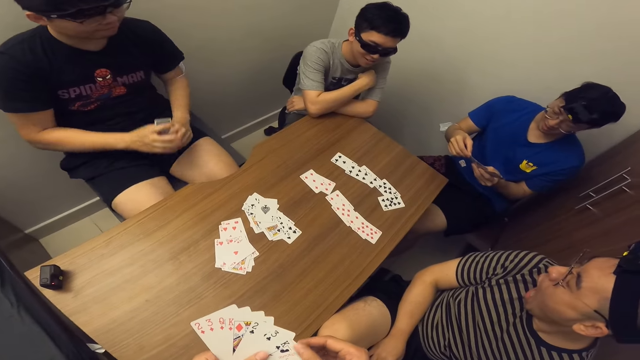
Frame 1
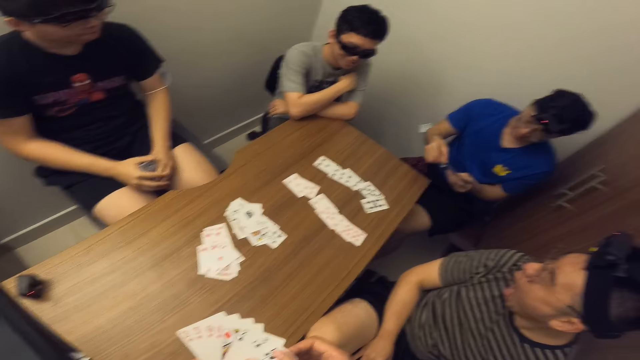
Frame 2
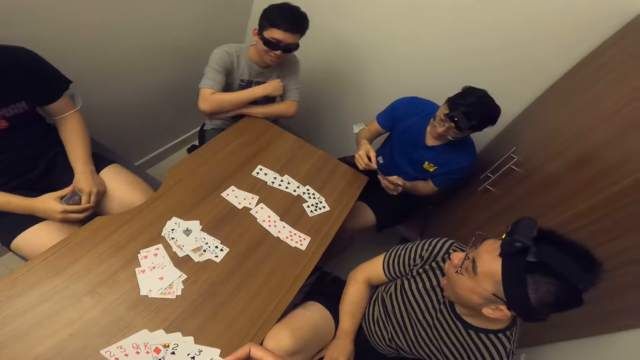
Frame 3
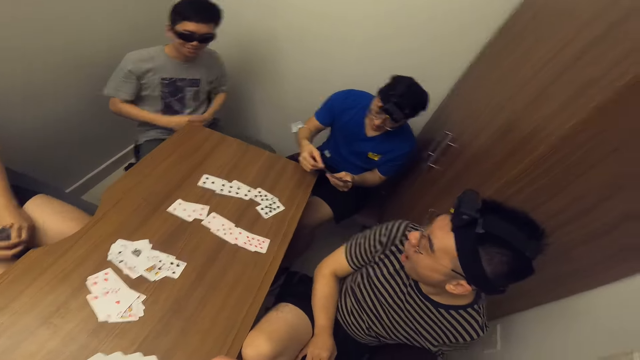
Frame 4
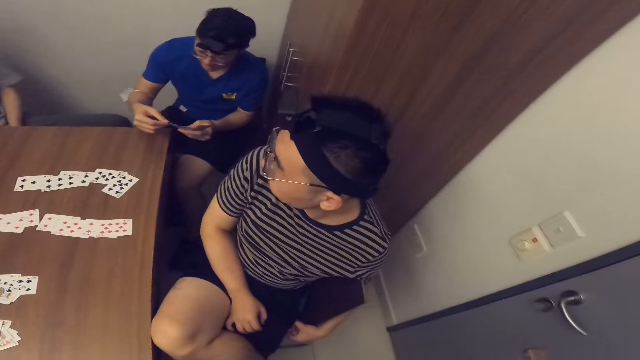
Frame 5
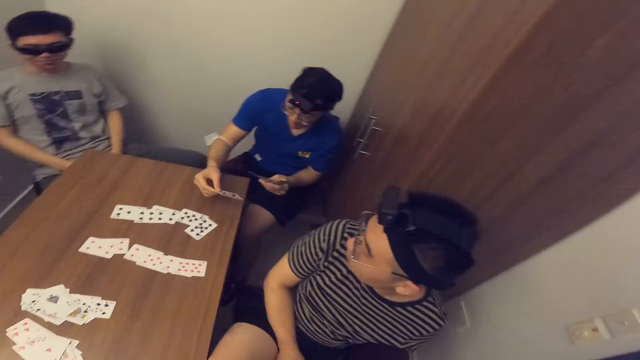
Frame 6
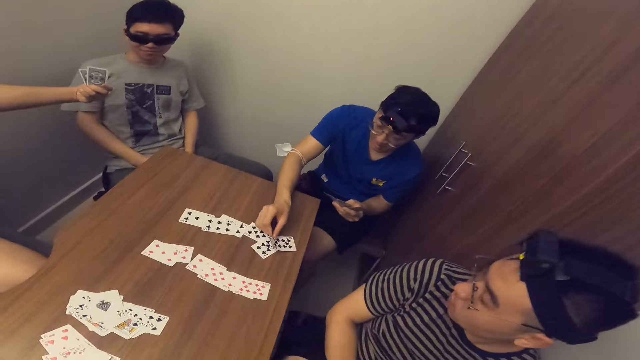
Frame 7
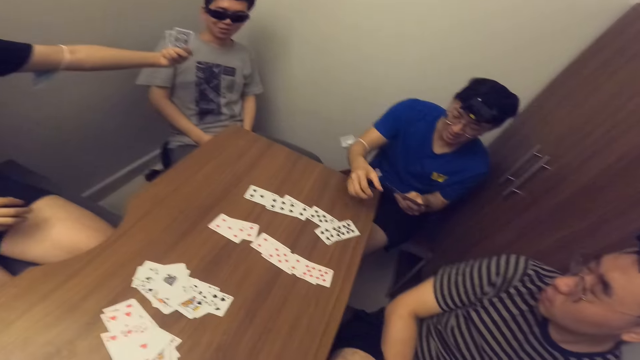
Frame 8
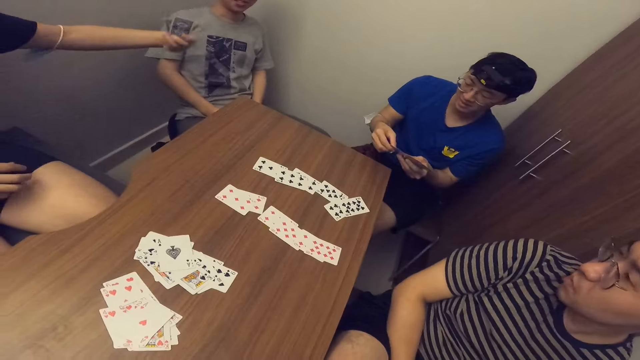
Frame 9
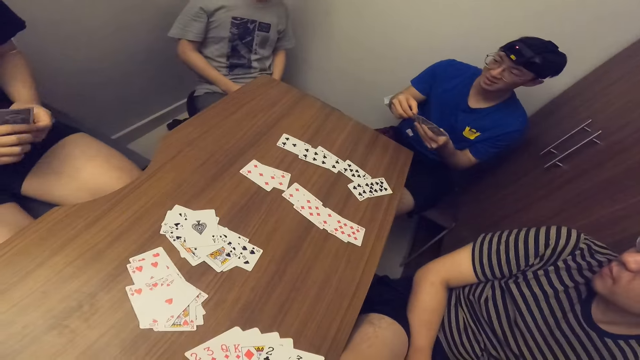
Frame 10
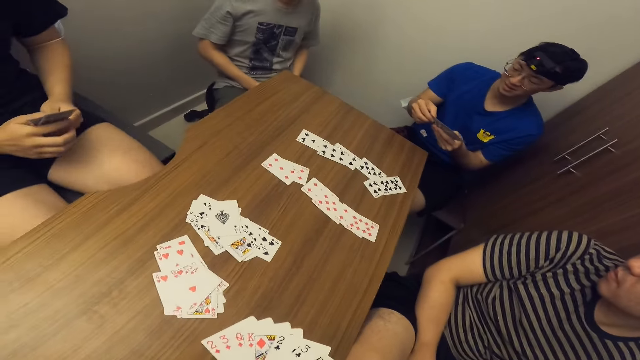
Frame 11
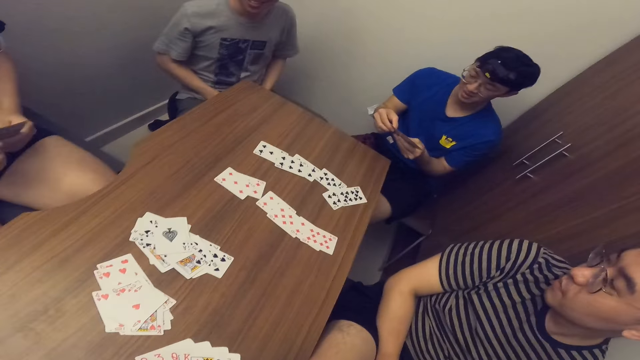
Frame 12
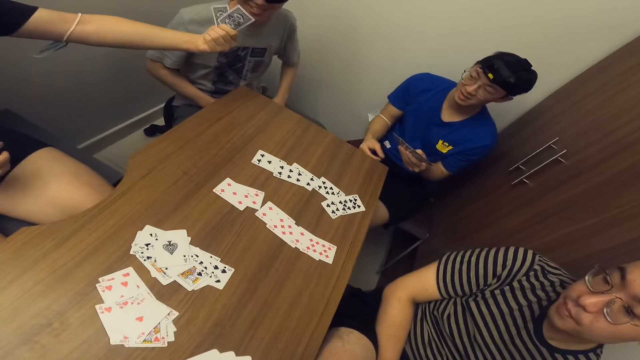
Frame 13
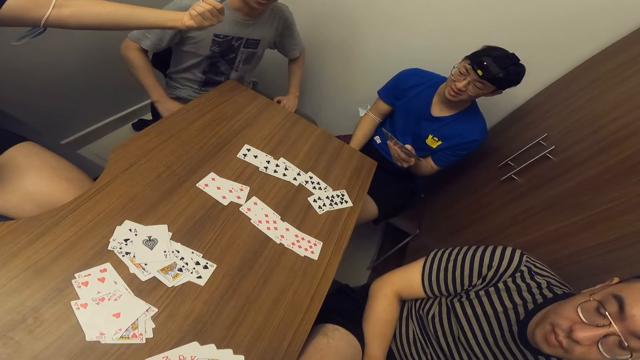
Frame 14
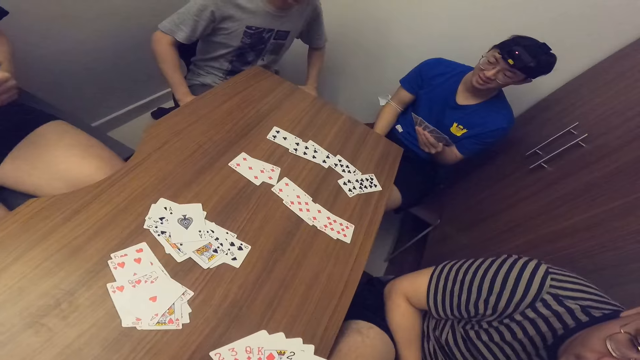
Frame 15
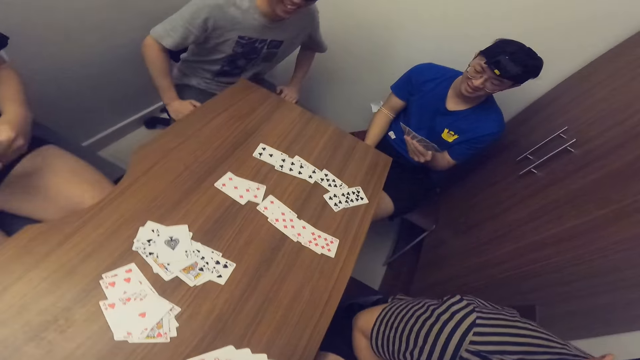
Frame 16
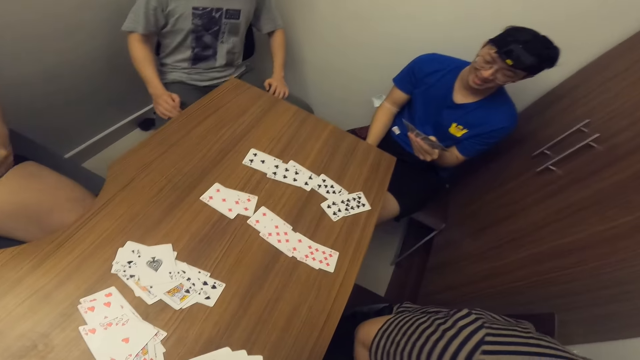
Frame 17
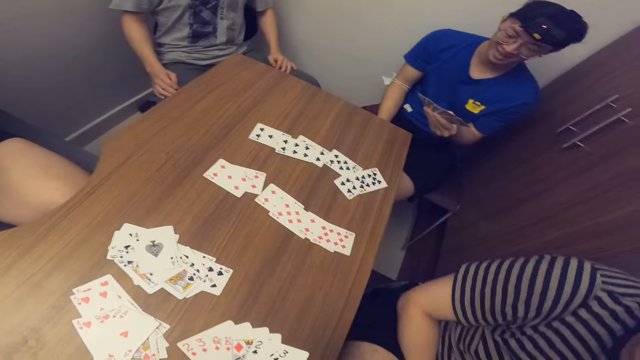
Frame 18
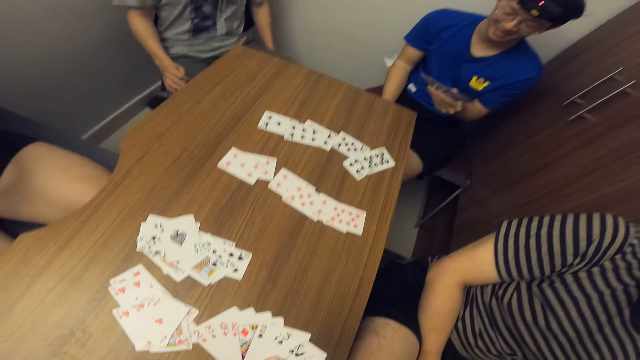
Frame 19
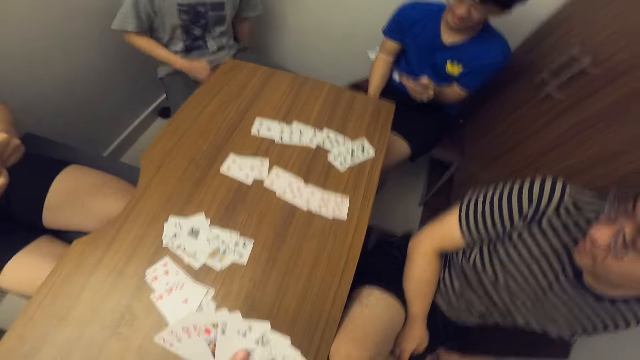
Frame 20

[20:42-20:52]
A man places a card on the table with his right hand.

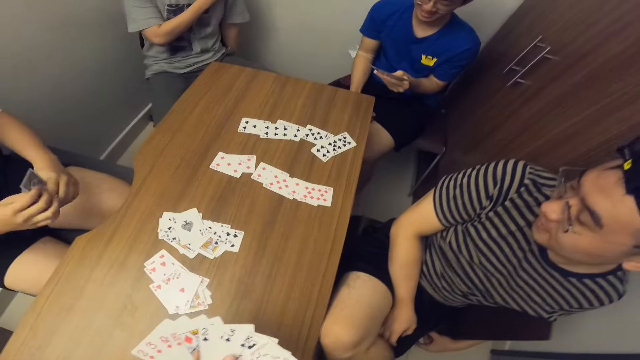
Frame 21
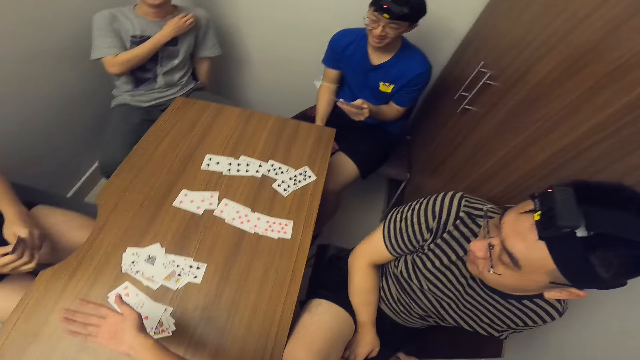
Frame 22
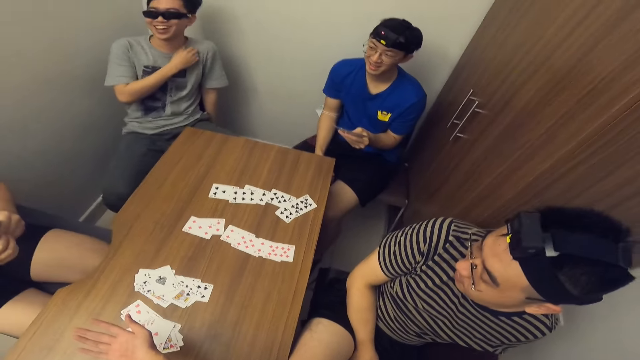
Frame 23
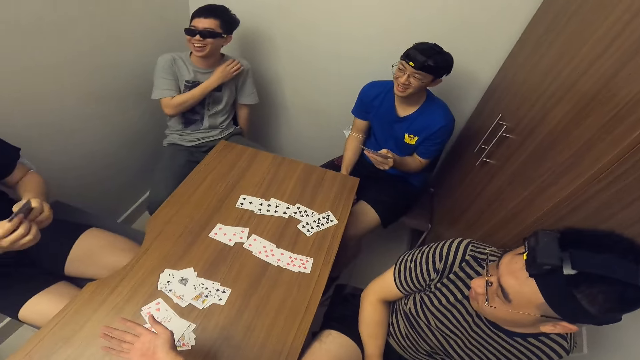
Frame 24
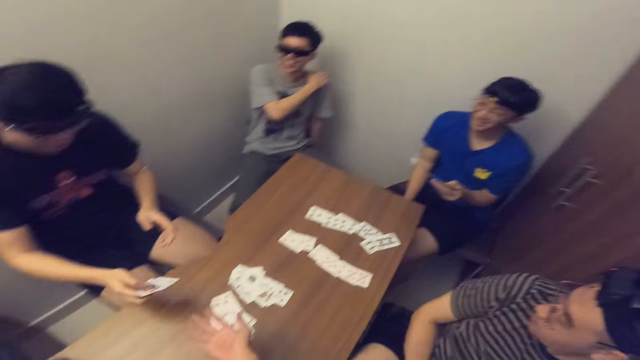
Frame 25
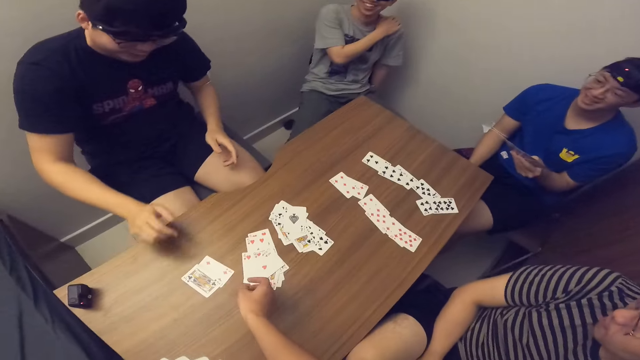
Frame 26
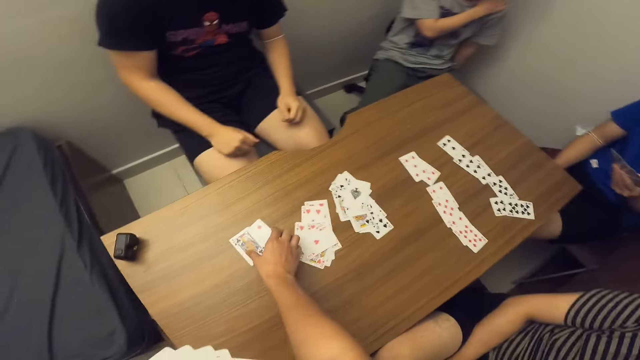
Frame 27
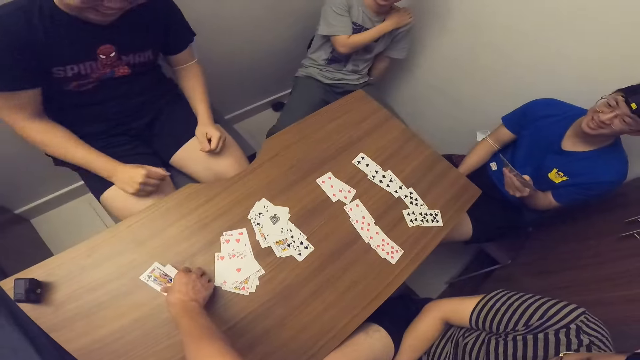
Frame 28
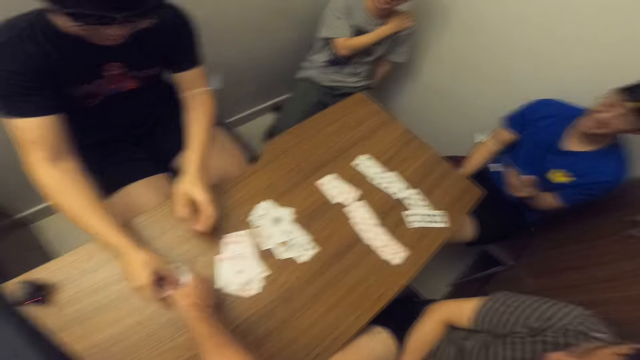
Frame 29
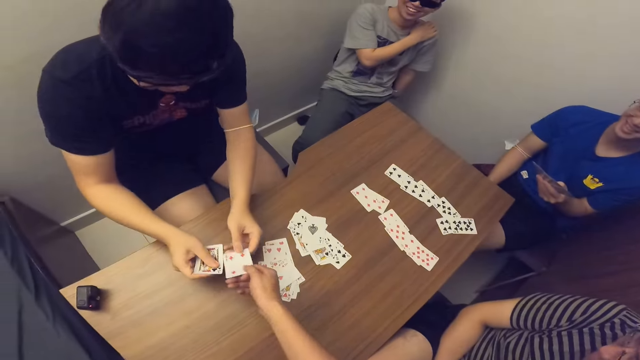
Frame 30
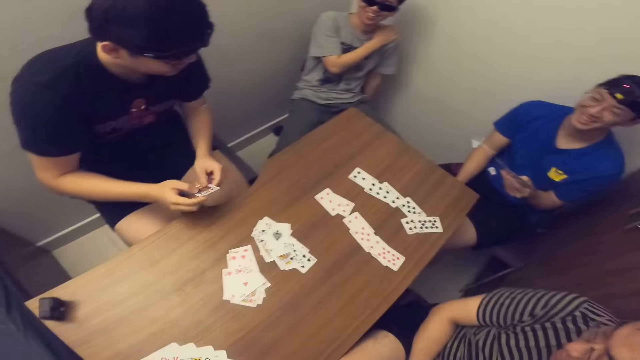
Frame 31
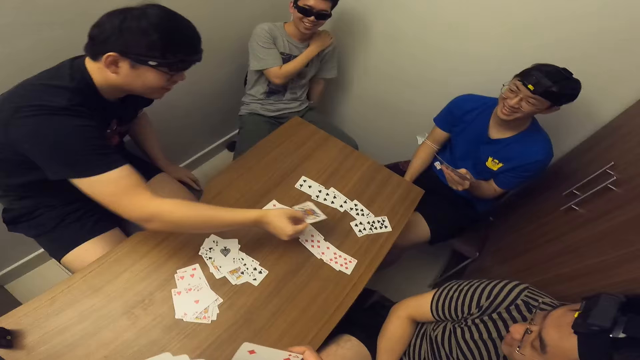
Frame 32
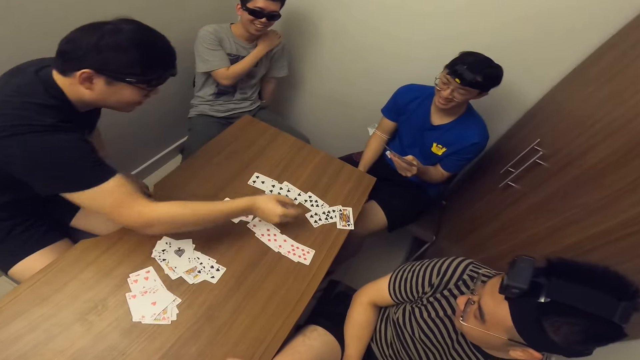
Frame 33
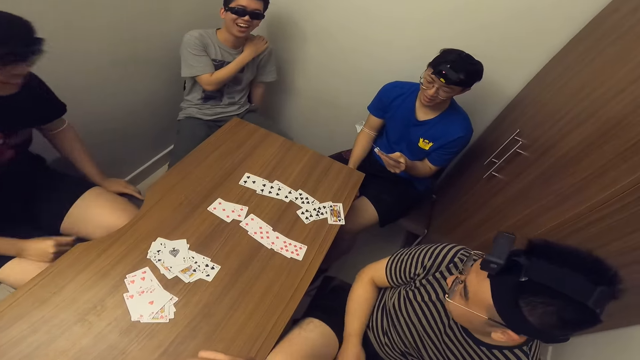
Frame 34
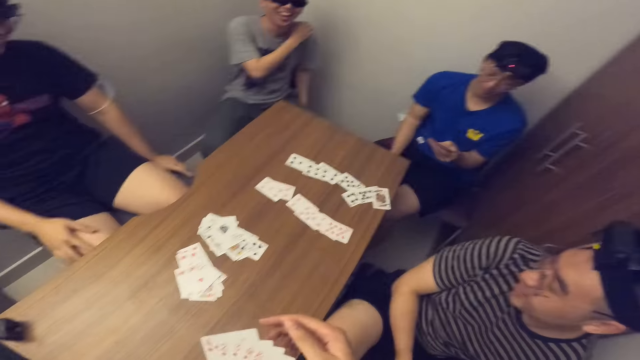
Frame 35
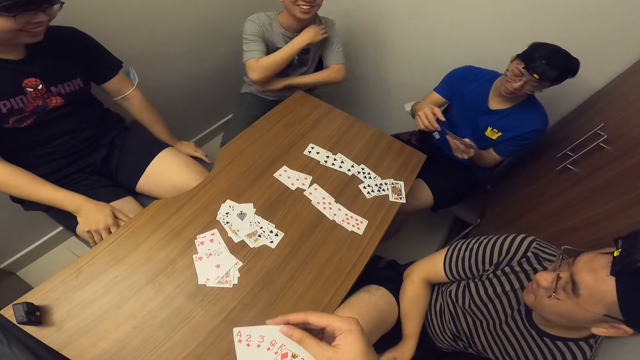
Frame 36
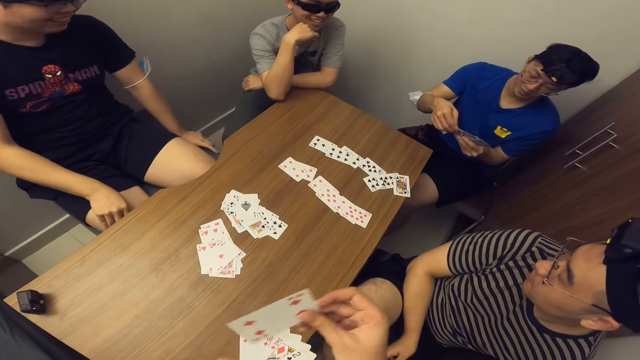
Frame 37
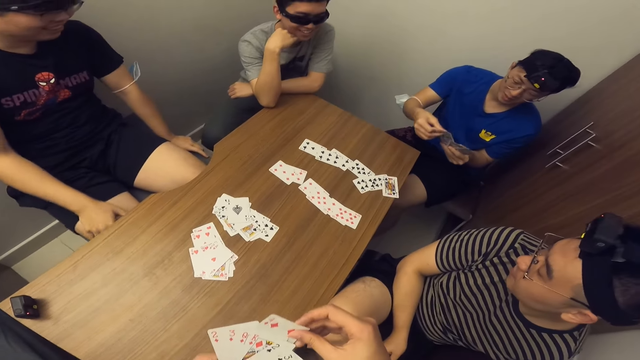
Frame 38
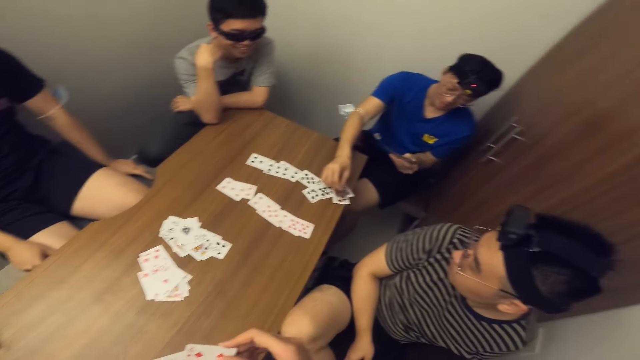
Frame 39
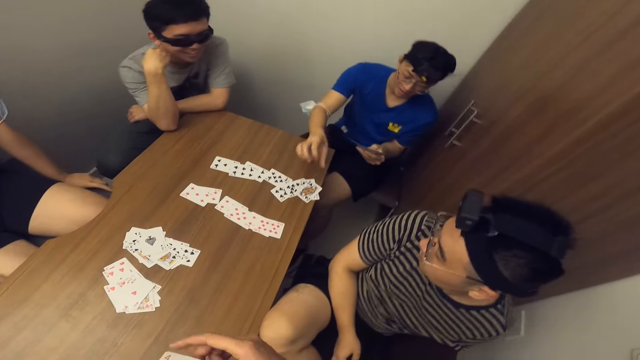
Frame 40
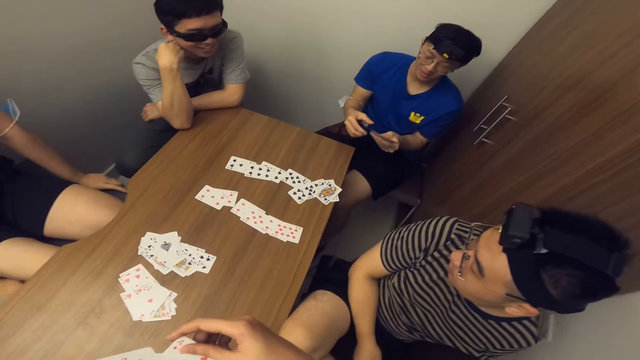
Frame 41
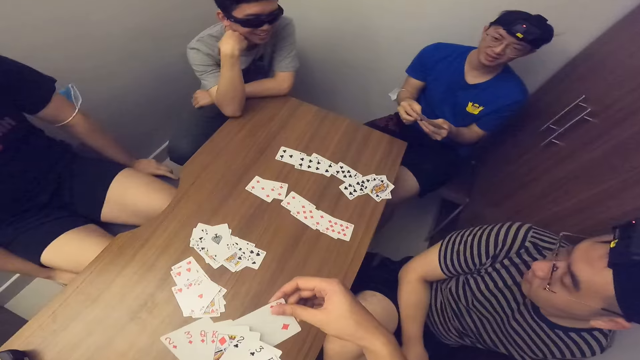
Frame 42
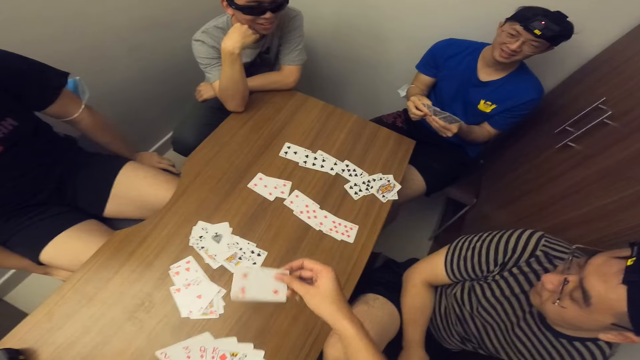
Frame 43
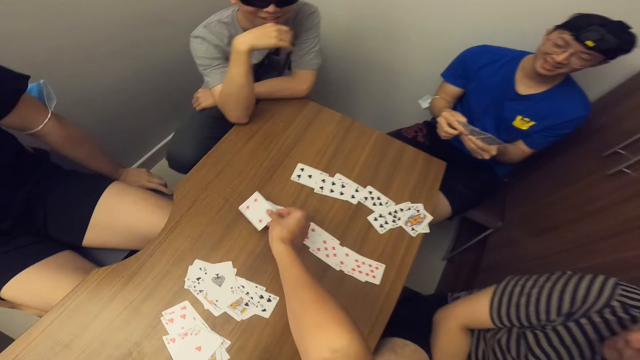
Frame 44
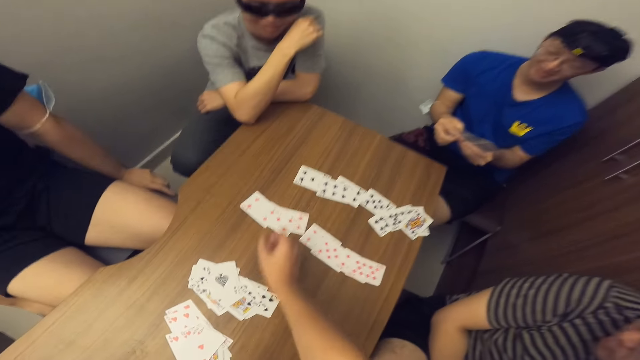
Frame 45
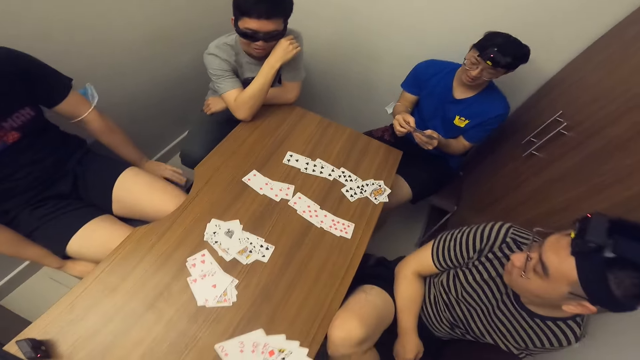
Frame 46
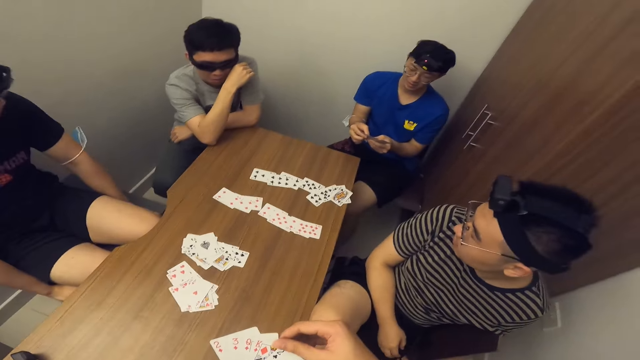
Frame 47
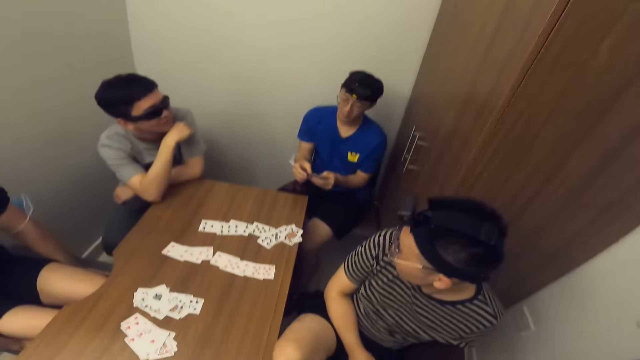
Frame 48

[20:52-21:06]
A man drops cards on the table with his right hand. The camera wearer picks up cards from the table with his right hand. The man picks up a card from the camera wearer's hand with his right hand. The camera wearer picks up a game card from the man. The man drops a card on the table with his right hand. Another man places a card on the table with his right hand. The camera wearer places a card on the table with his right hand.
